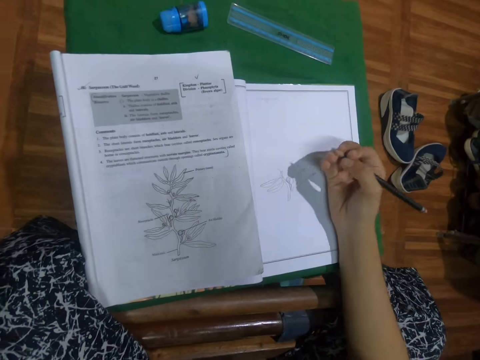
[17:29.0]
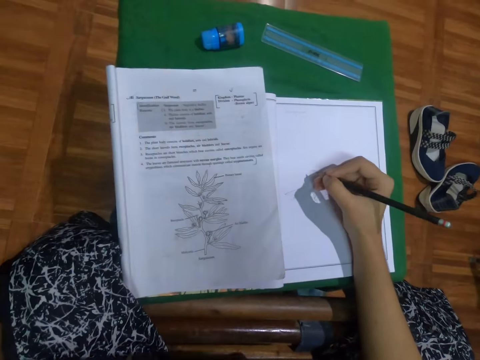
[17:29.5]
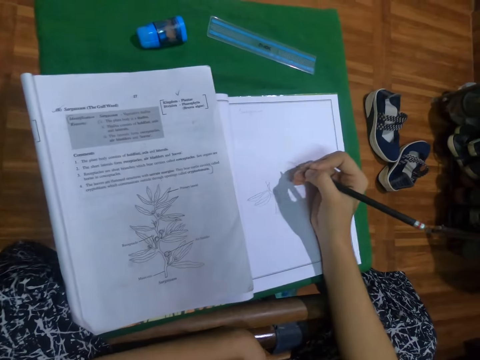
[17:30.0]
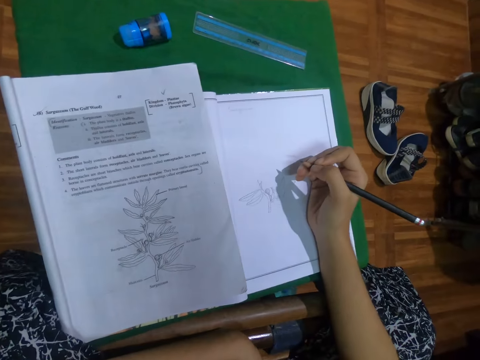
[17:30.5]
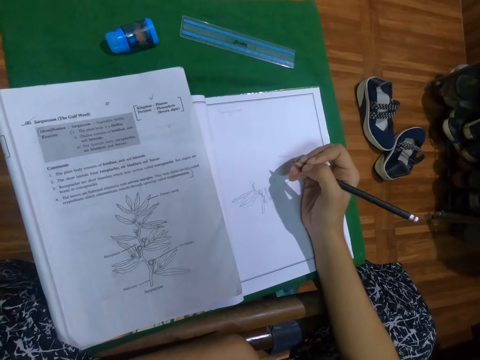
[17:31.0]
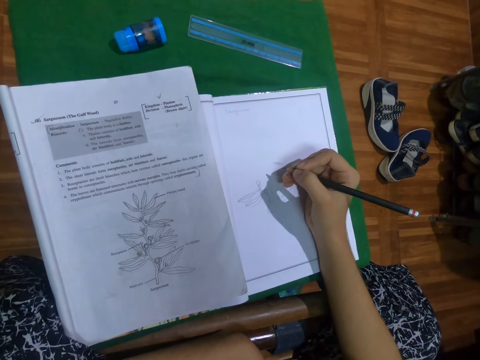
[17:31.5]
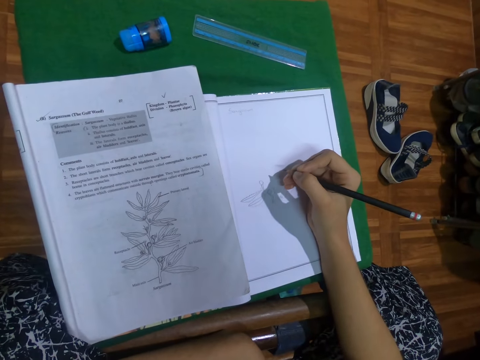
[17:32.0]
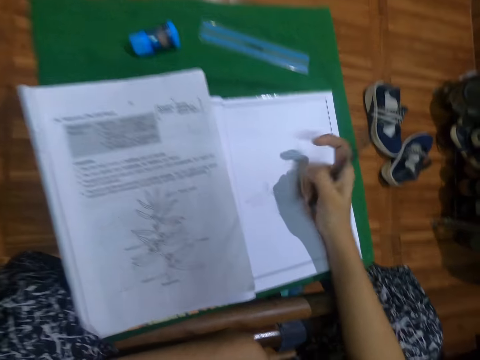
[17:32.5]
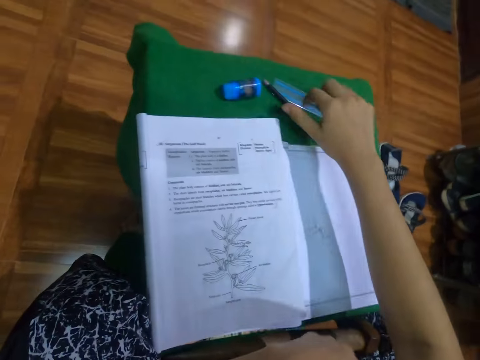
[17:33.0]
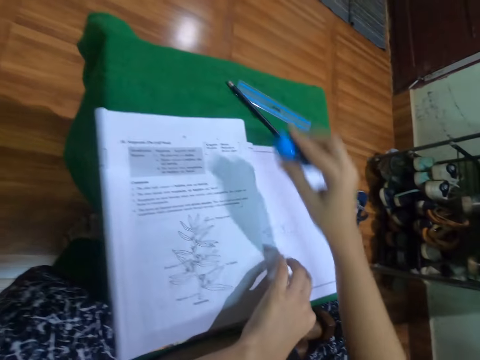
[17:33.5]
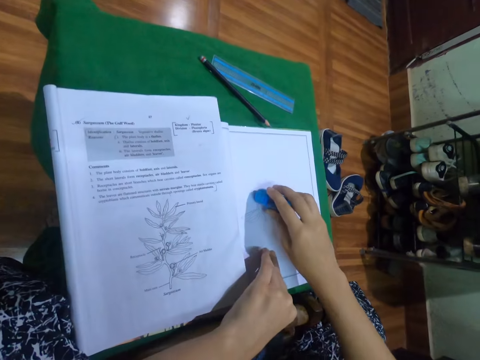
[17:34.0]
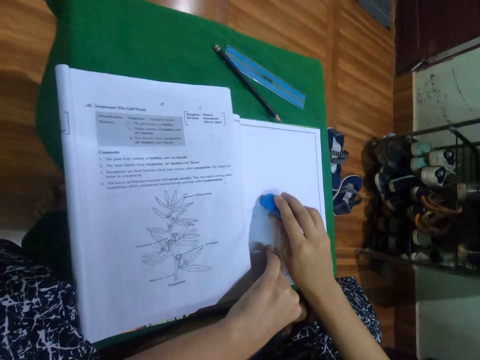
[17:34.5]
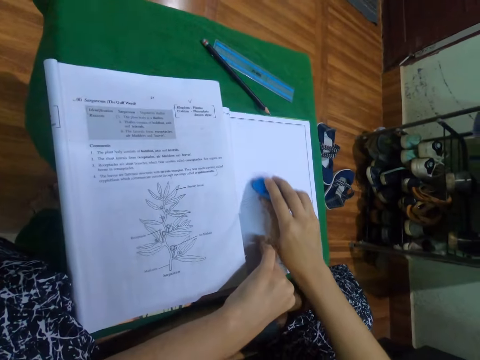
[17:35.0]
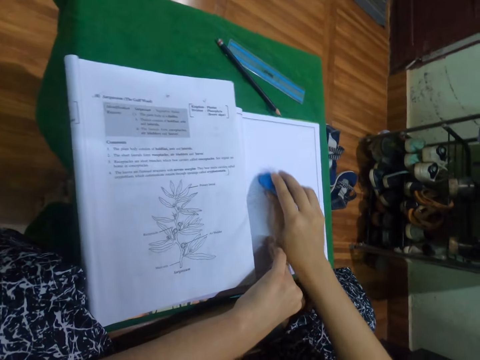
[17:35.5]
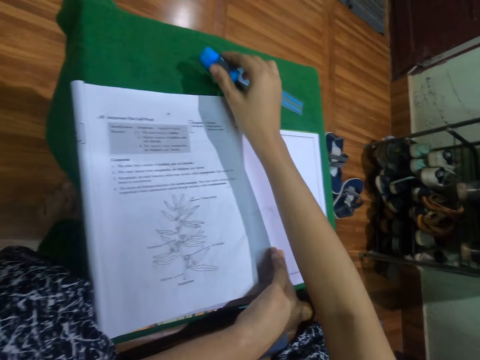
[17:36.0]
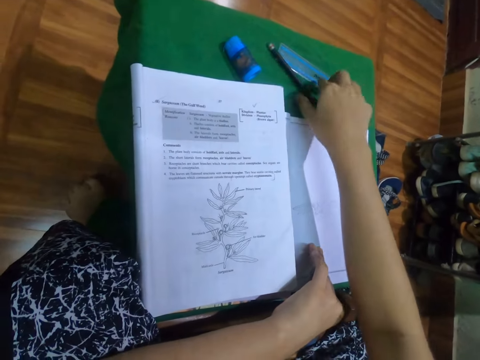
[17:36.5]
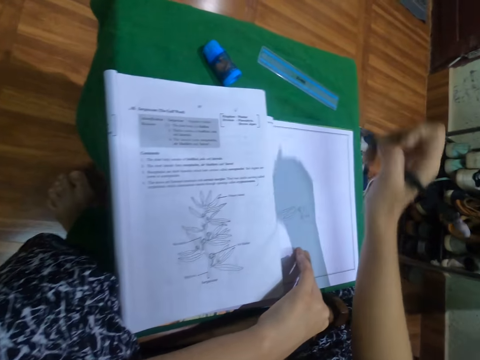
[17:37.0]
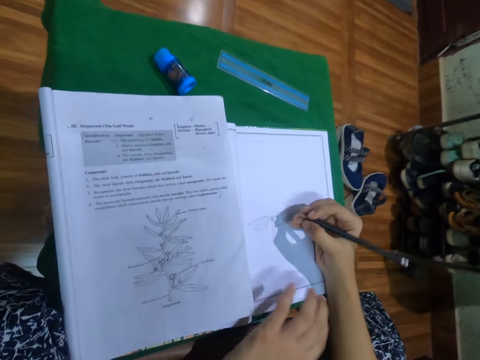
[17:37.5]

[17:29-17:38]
The camera wearer looks at the book. She drops the pencil on the stool with her right hand. She picks up the eraser from the stool with her right hand. She erases sketches on the workbook with the eraser in her right hand. She drops the eraser on the stool with her right hand. She picks up the pencil from the stool with her right hand.
